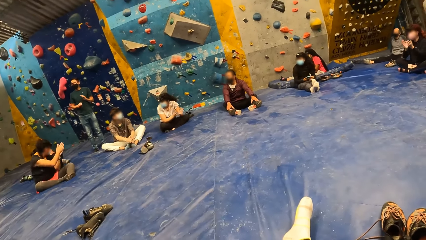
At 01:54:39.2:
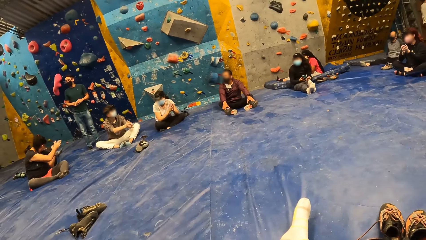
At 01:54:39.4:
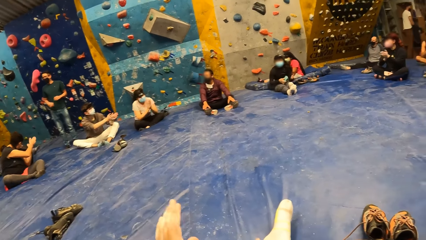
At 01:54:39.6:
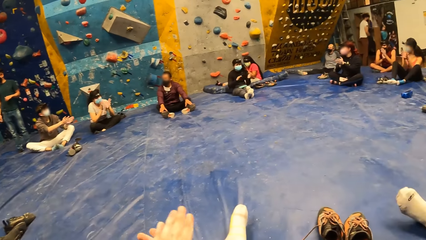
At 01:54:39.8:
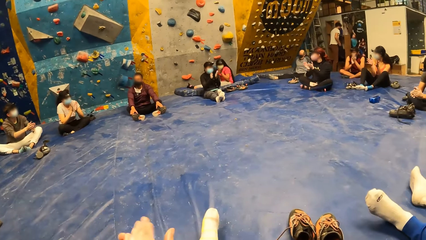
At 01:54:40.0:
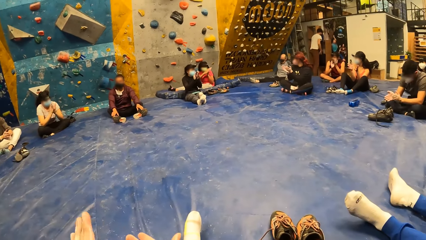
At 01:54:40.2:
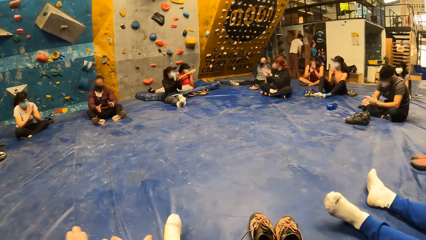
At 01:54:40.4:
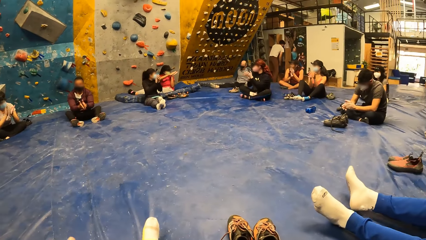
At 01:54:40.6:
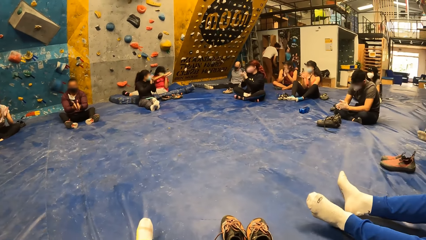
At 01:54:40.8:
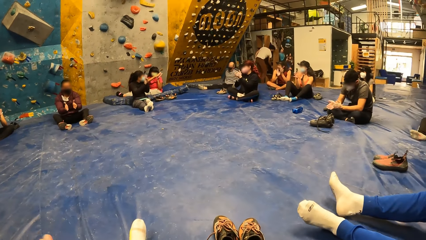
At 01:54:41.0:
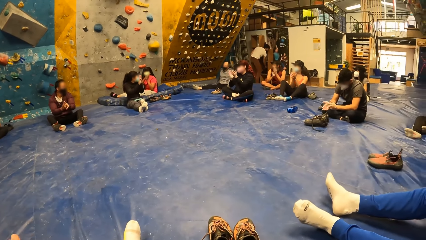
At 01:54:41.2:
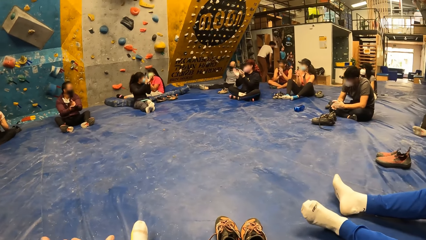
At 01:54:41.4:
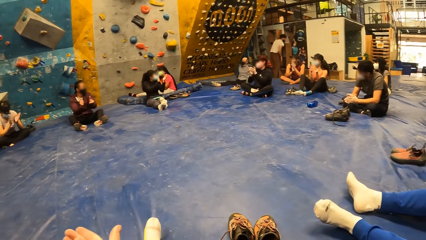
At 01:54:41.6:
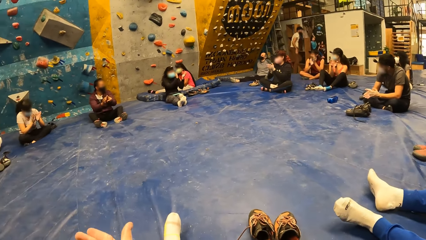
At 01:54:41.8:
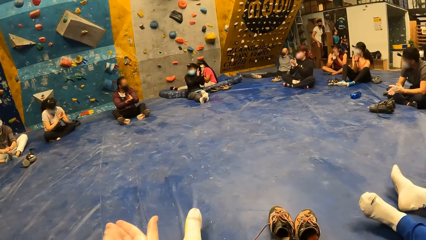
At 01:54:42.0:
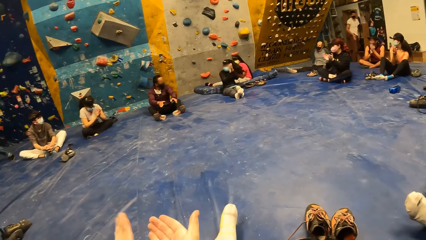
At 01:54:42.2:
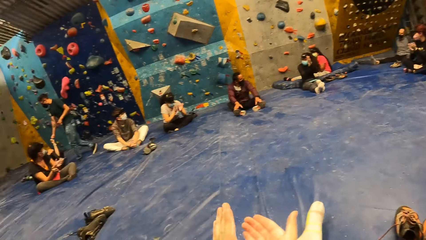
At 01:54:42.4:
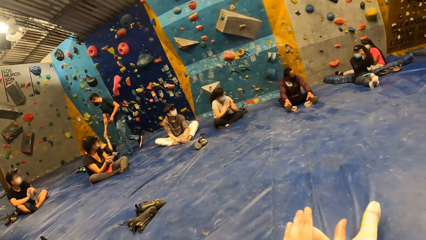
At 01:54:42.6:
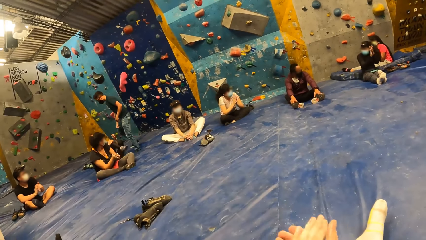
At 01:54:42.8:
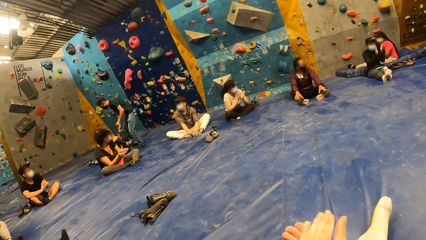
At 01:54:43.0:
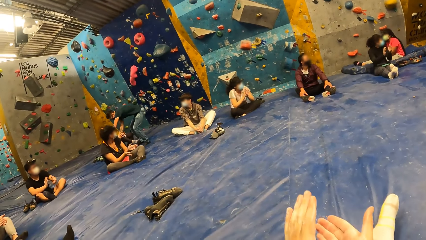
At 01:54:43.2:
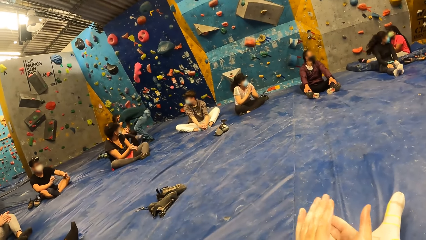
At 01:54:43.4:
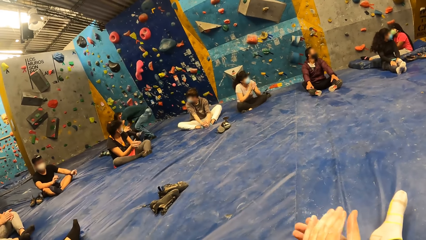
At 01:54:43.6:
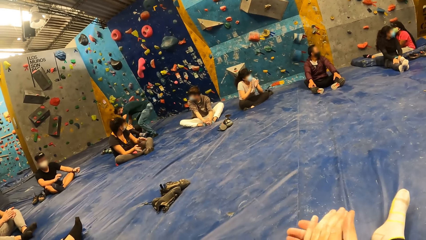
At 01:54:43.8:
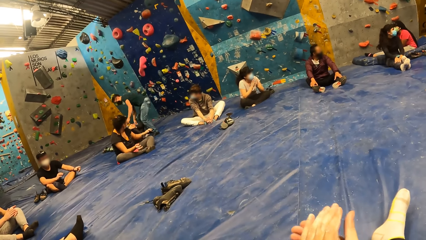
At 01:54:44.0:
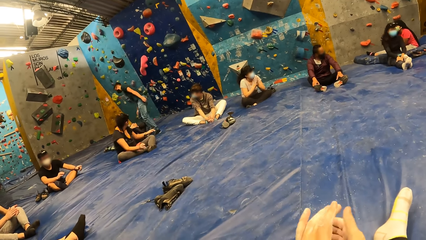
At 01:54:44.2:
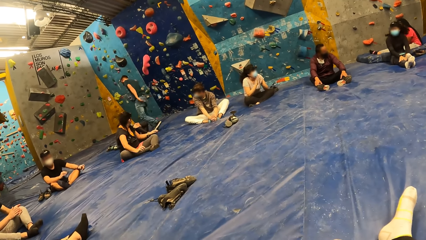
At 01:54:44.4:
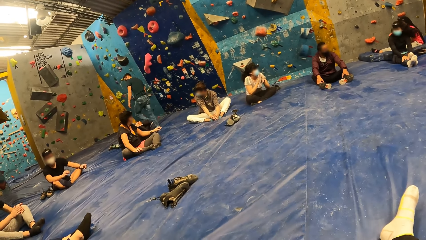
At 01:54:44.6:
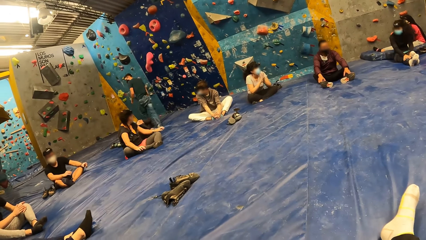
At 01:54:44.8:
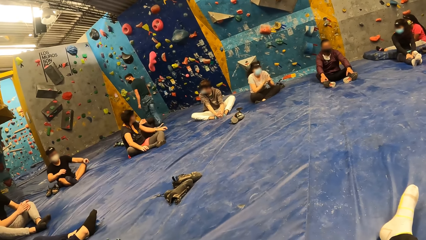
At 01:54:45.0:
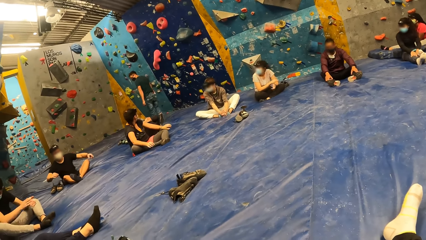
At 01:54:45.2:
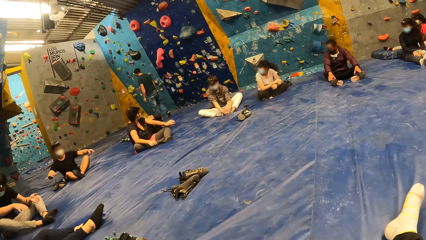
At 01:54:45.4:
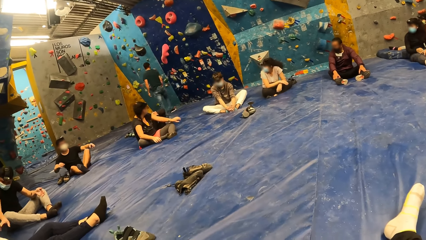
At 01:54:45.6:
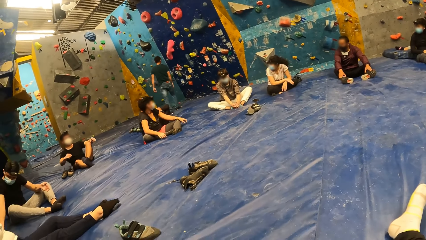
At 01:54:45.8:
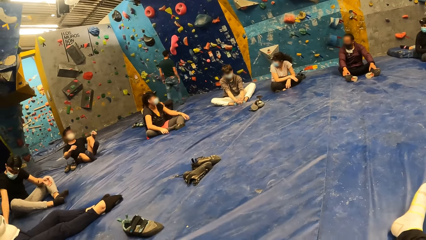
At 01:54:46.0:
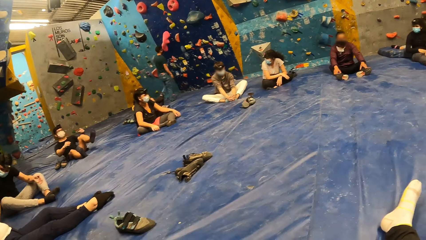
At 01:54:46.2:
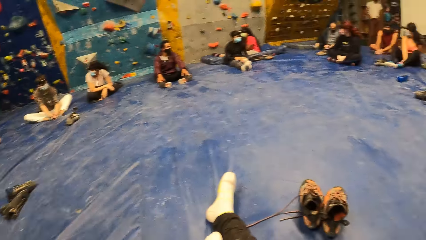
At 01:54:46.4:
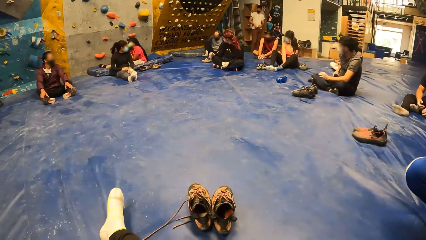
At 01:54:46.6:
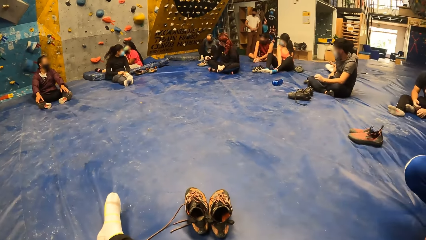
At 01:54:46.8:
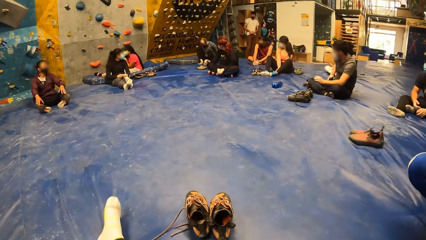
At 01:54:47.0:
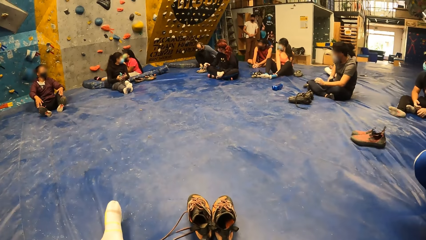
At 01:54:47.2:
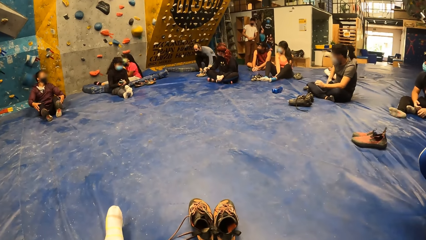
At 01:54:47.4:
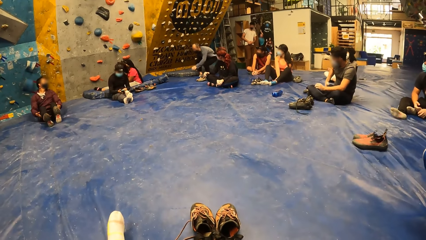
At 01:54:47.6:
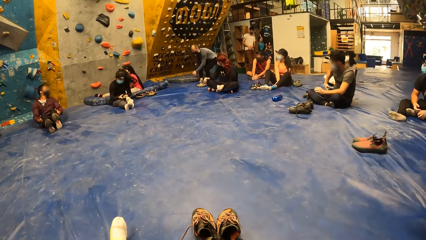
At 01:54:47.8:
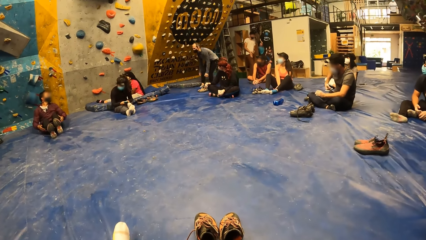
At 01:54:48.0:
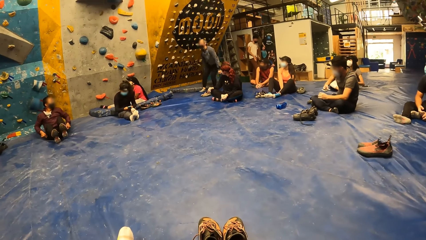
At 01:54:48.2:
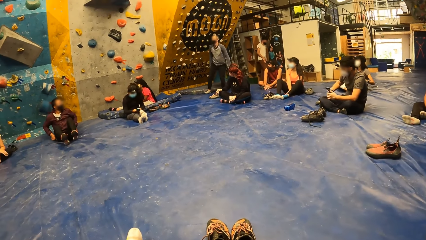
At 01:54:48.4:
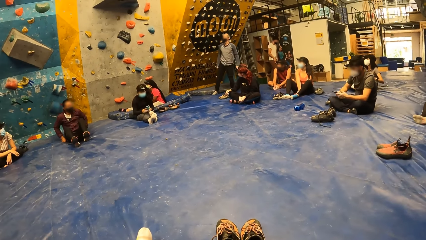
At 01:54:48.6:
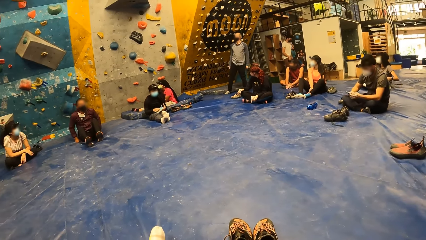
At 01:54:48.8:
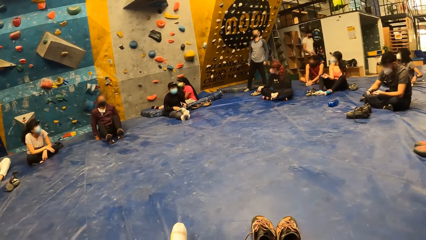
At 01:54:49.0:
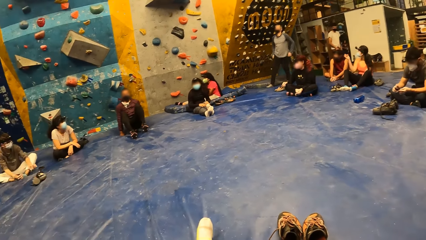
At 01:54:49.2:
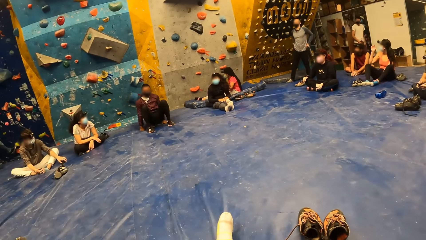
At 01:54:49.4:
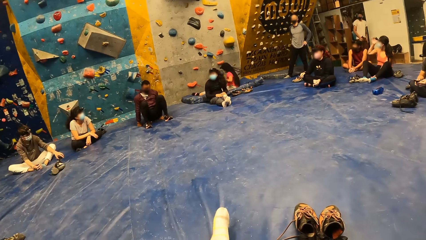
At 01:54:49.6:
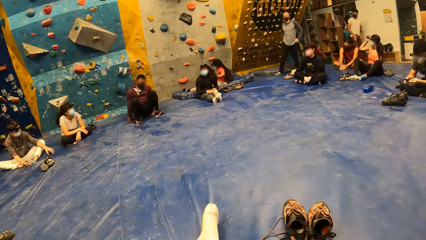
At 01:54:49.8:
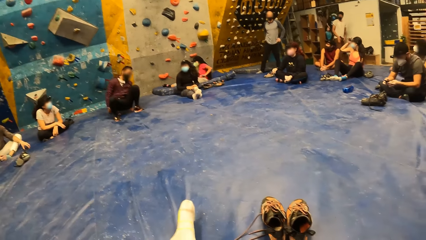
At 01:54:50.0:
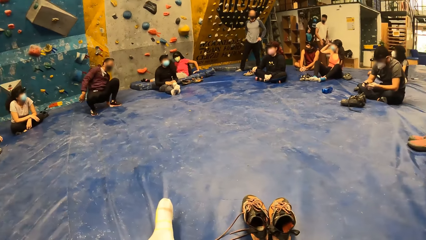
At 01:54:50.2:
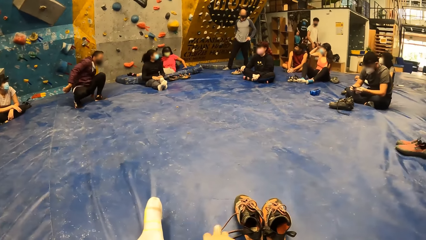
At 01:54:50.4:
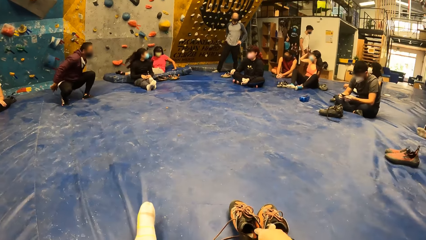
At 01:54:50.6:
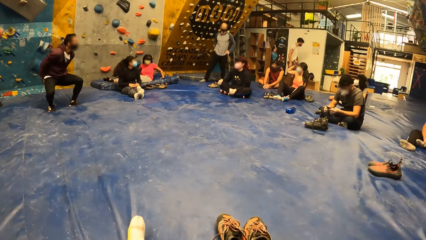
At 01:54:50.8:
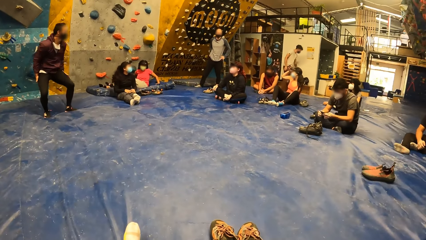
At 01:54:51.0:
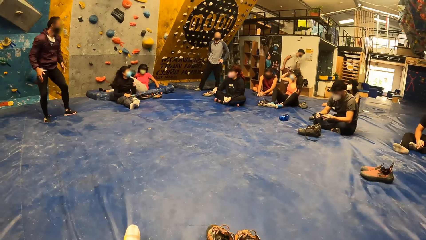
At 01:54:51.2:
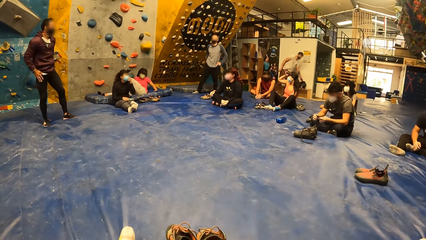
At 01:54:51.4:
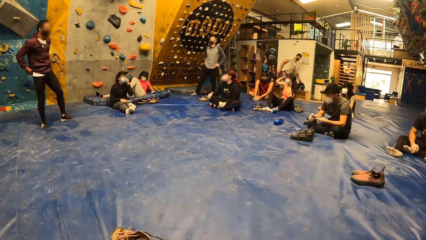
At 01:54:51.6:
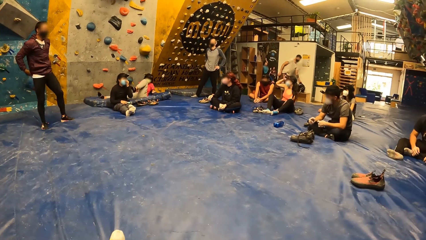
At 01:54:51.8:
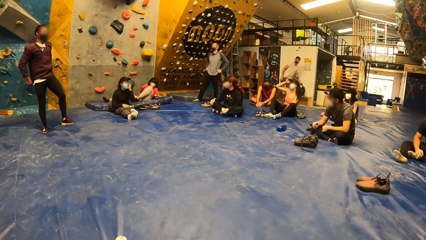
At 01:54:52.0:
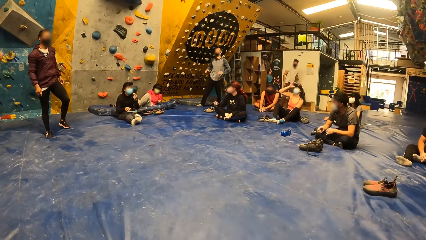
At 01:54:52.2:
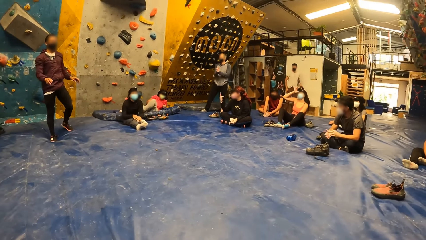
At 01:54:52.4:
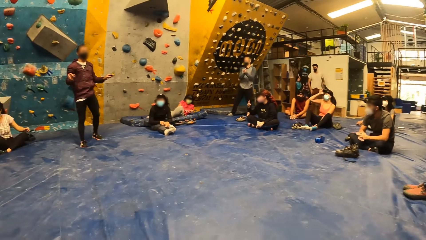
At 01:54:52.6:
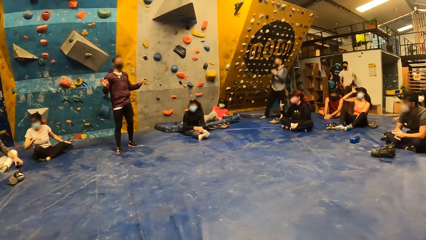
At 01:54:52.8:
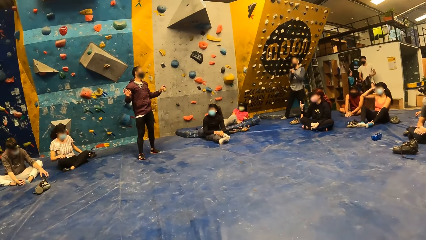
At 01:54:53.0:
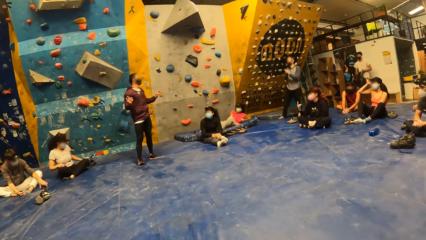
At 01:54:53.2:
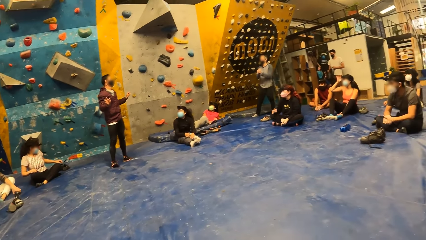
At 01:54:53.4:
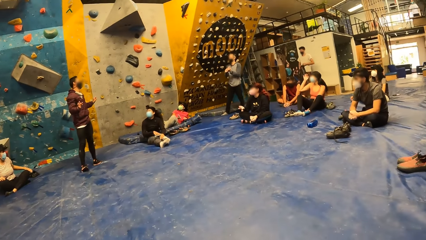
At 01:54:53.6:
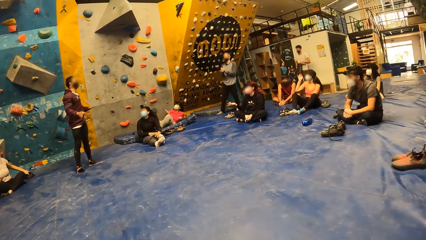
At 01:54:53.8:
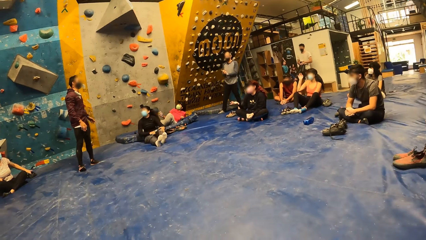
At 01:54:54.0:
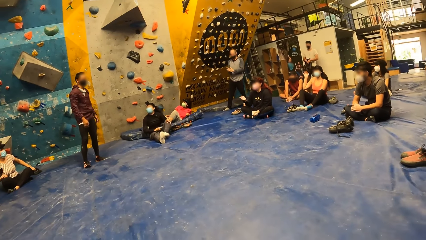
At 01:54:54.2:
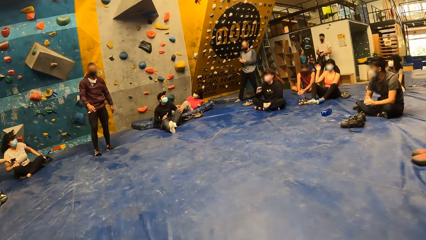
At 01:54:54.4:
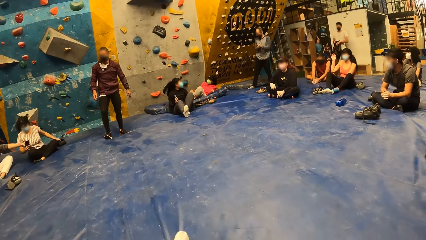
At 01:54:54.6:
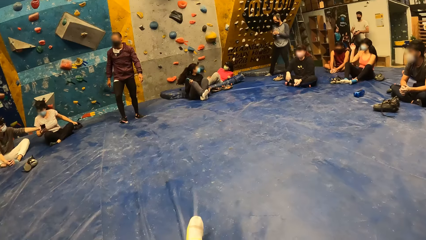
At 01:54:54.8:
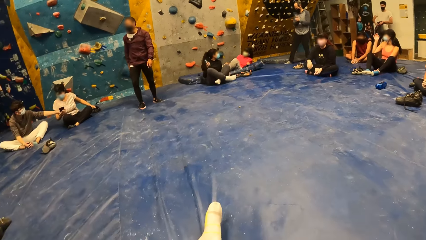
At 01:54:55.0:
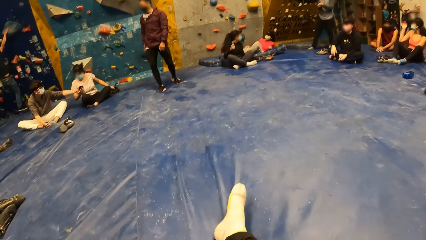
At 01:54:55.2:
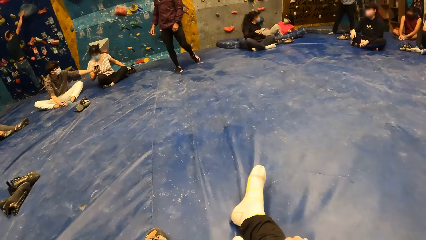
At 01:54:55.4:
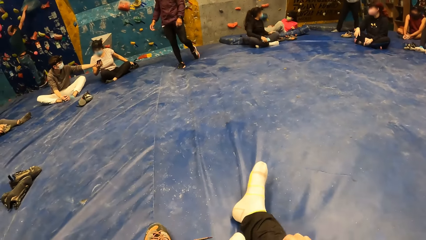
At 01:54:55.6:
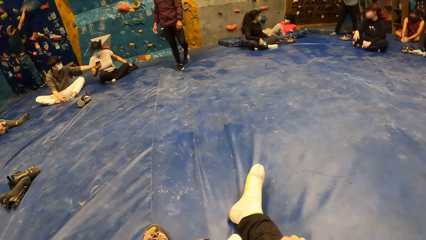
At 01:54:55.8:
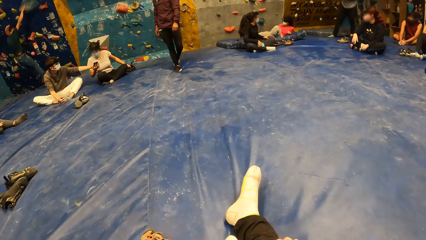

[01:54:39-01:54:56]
The camera wearer claps his hands with the group of people in the bouldering gym. He looks around. A man stands up from the floor. Another man stands up from the floor. The camera wearer moves his shoes.
